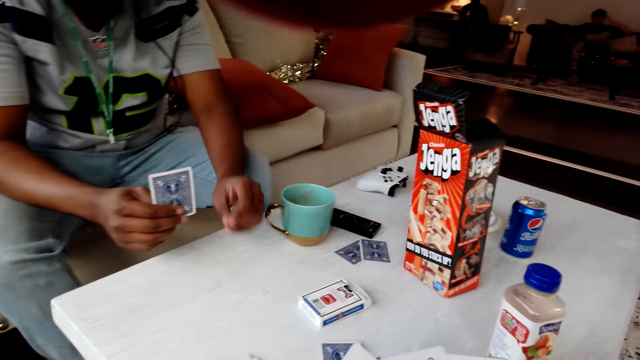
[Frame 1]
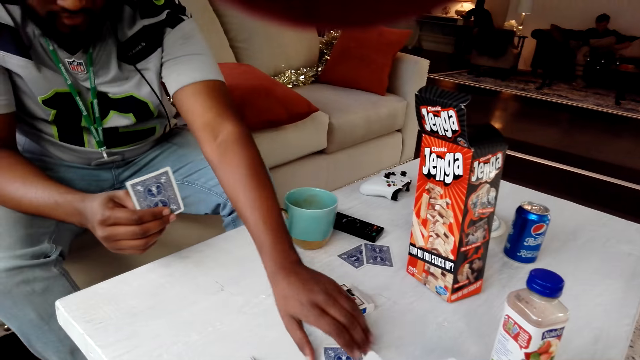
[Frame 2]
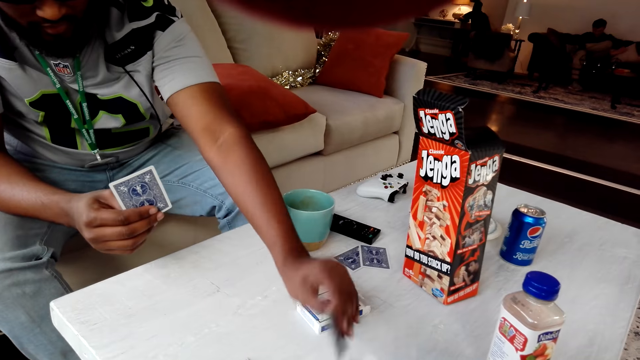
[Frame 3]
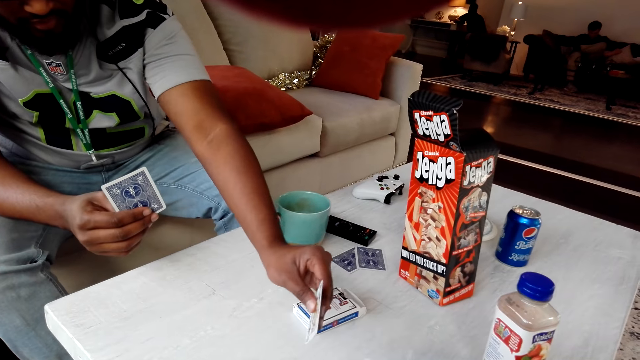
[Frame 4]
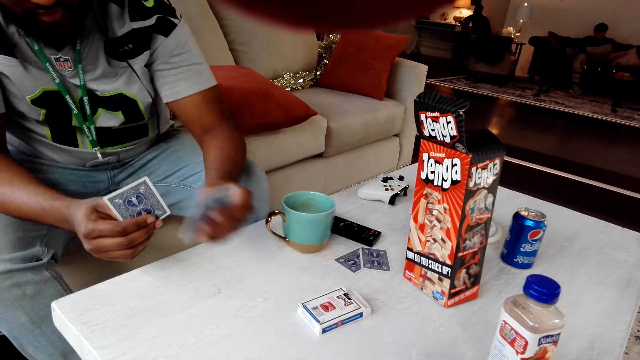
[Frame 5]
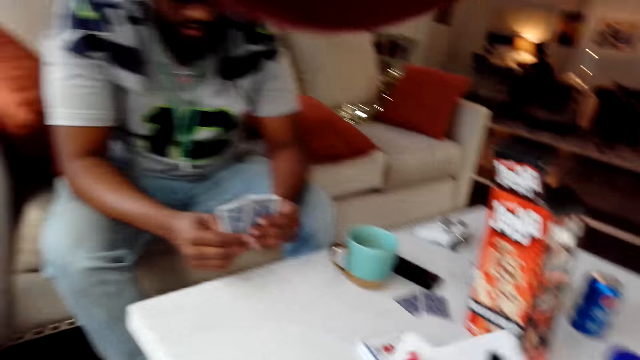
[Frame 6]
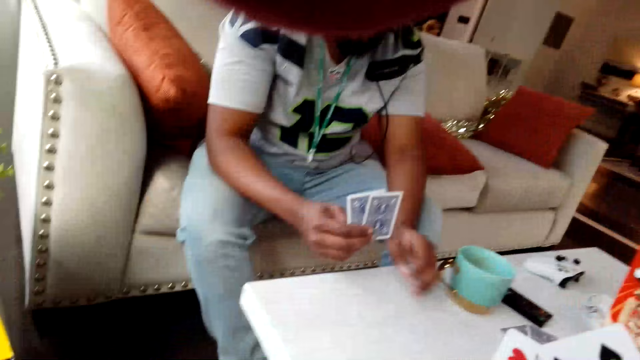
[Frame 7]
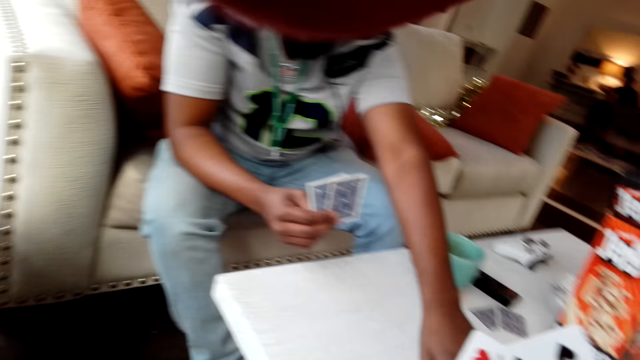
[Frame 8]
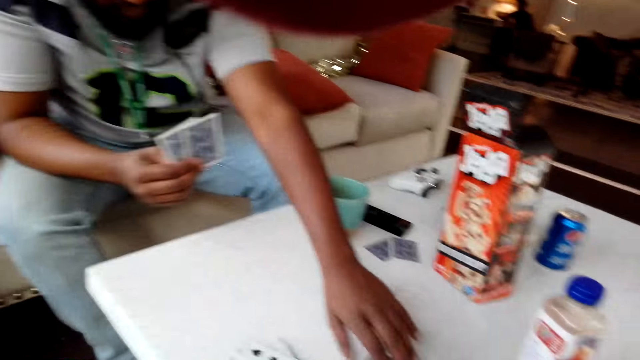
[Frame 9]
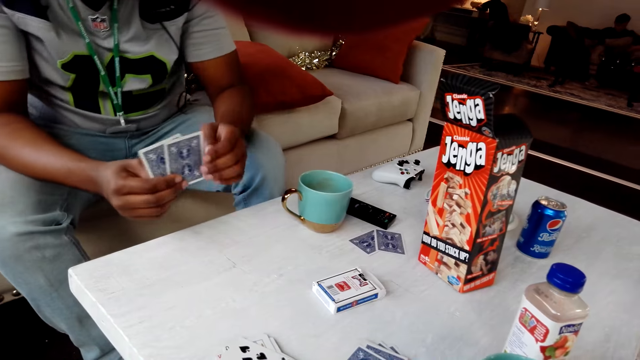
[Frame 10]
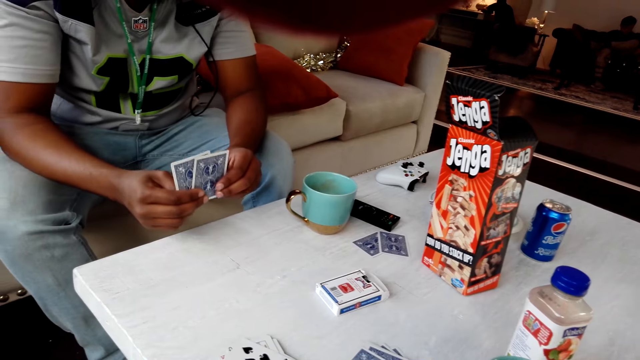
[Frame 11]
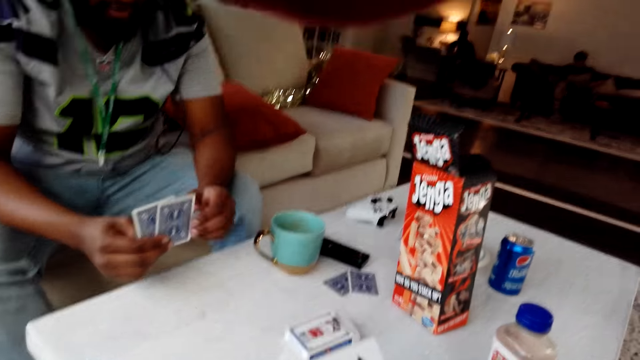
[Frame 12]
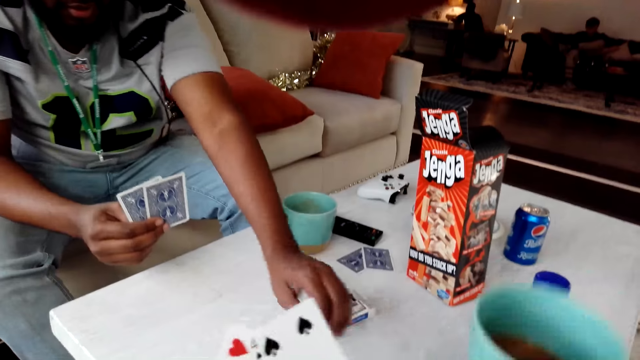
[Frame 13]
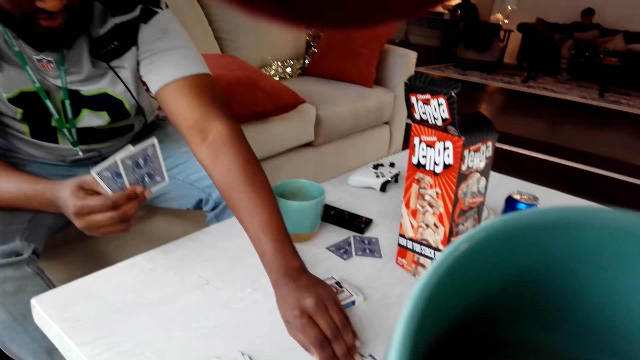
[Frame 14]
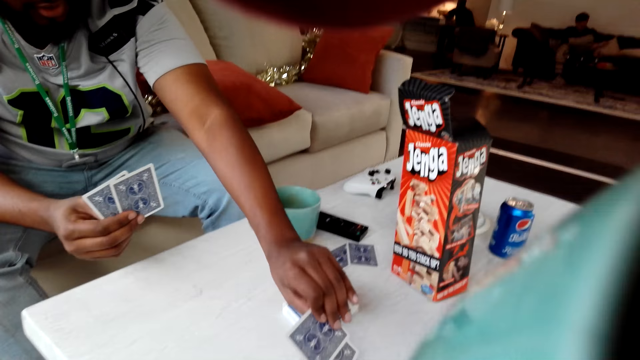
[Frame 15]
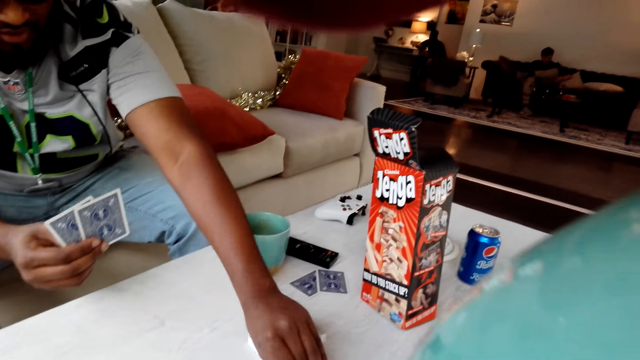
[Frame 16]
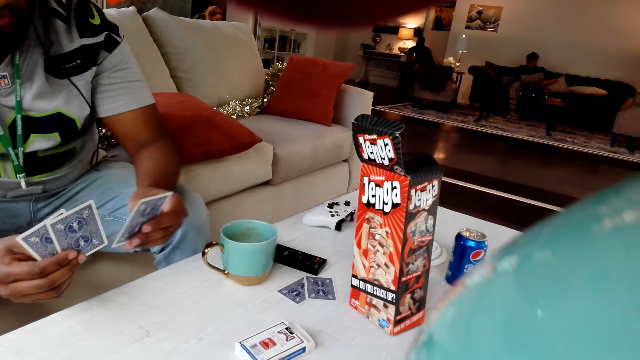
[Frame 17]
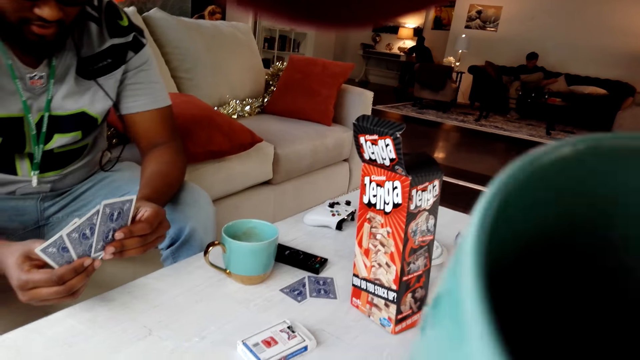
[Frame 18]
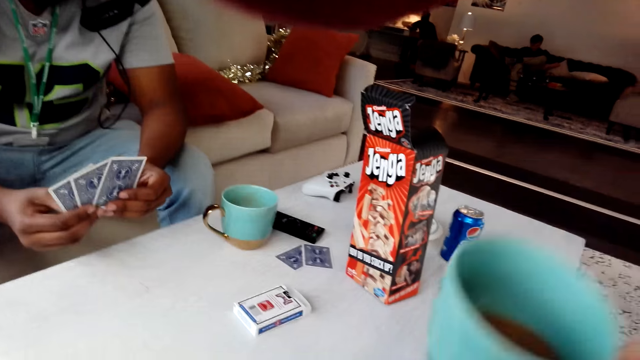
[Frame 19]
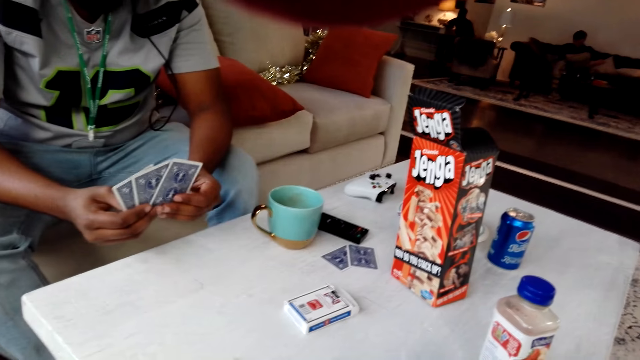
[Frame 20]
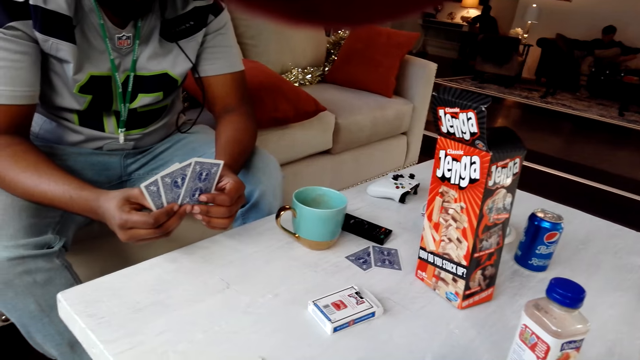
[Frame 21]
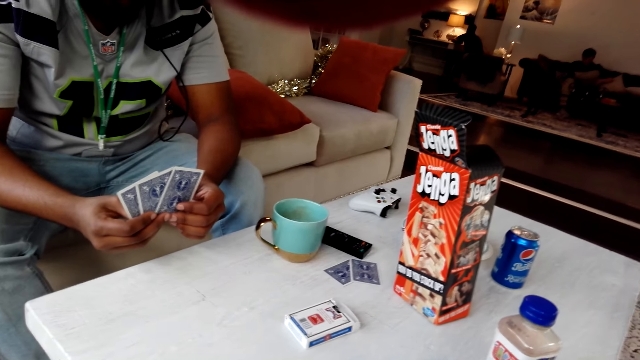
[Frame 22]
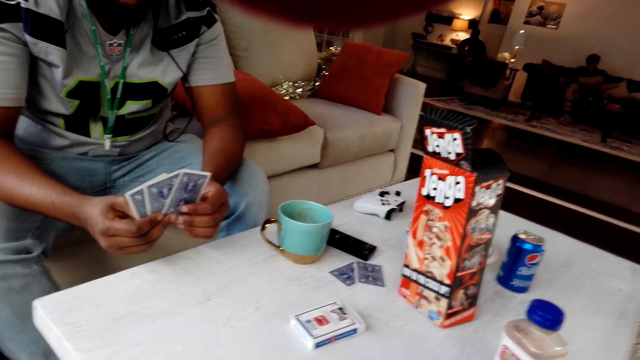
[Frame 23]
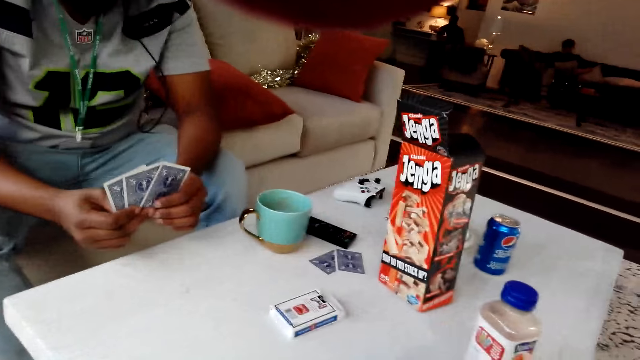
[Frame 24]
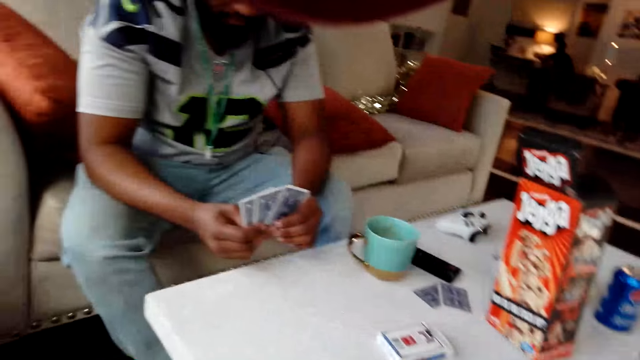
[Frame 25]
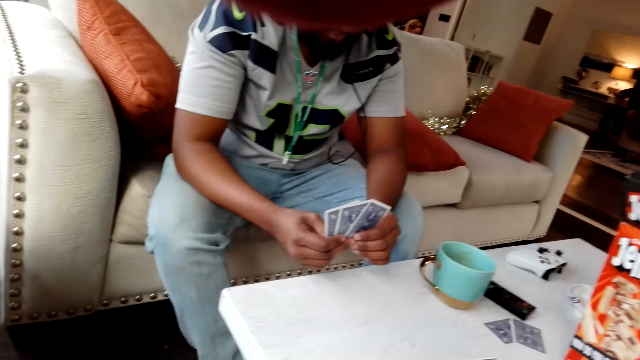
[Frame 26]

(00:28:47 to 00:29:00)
The person picks playing cards from the table. The camera wearer drinks coffee from a cup. The person picks playing cards from the table. The camera wearer drops the cup on the table.

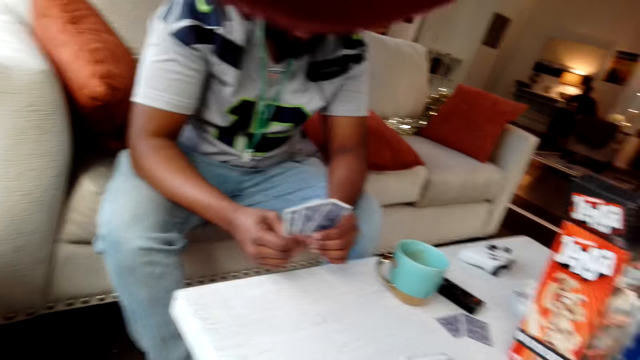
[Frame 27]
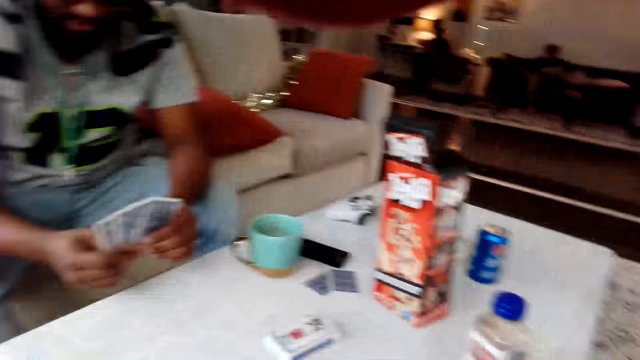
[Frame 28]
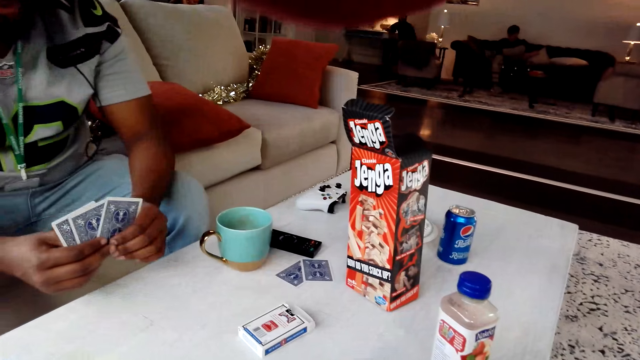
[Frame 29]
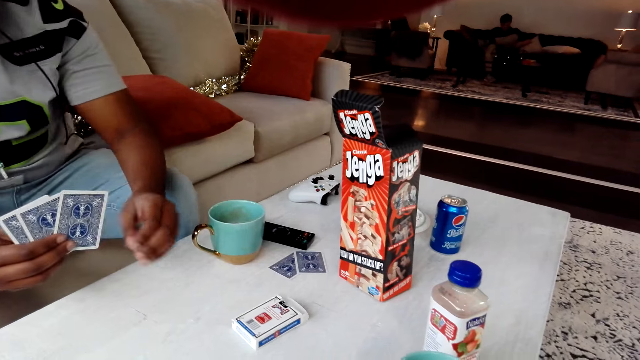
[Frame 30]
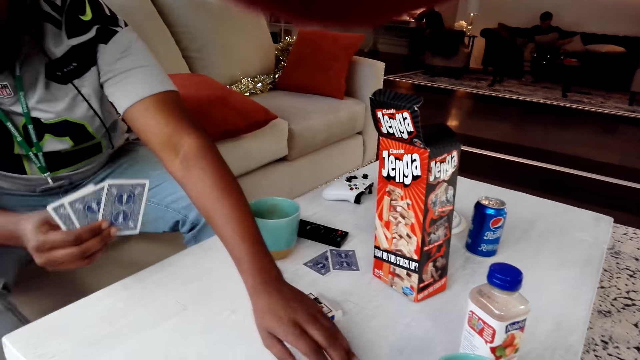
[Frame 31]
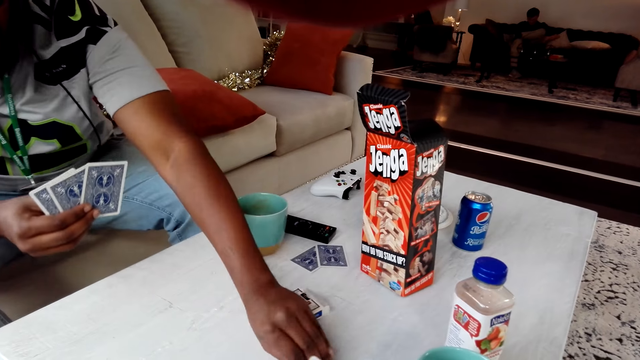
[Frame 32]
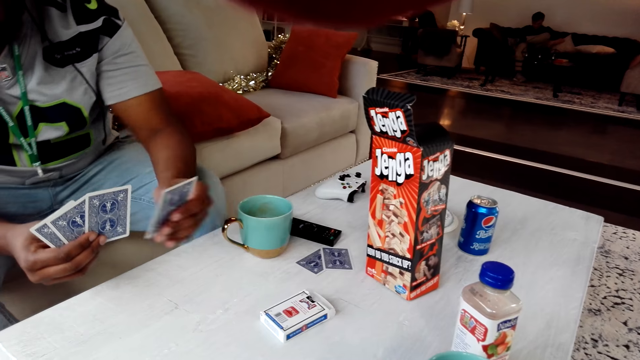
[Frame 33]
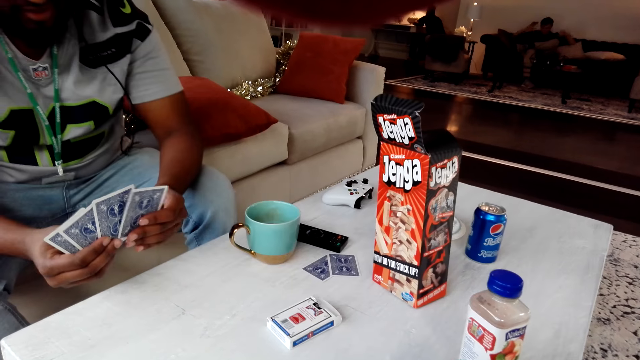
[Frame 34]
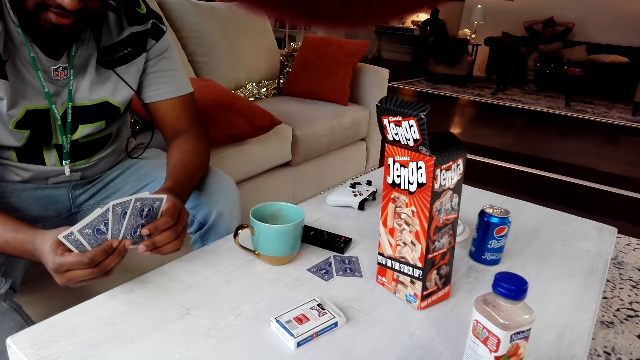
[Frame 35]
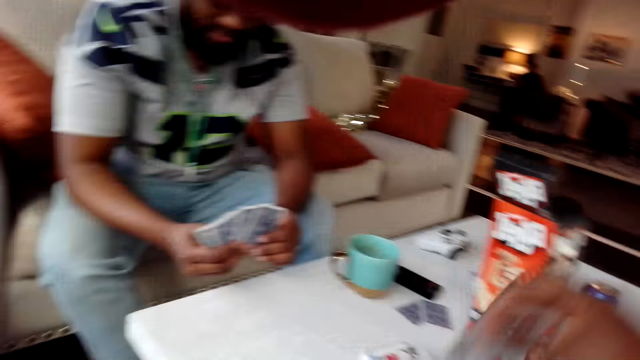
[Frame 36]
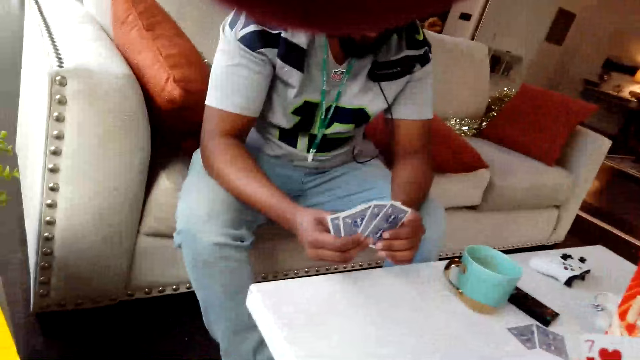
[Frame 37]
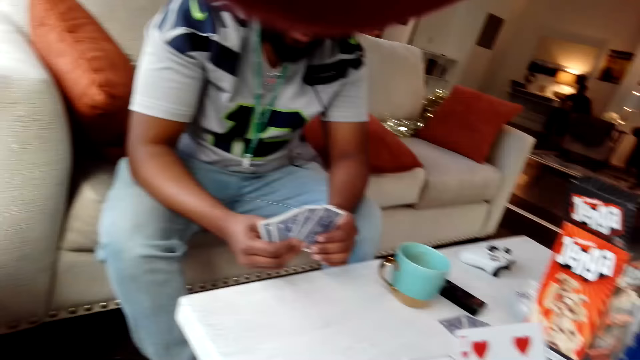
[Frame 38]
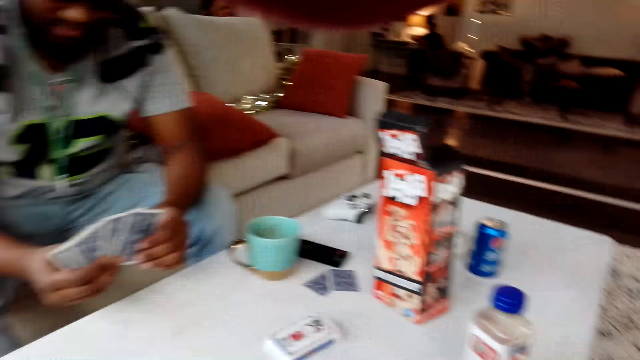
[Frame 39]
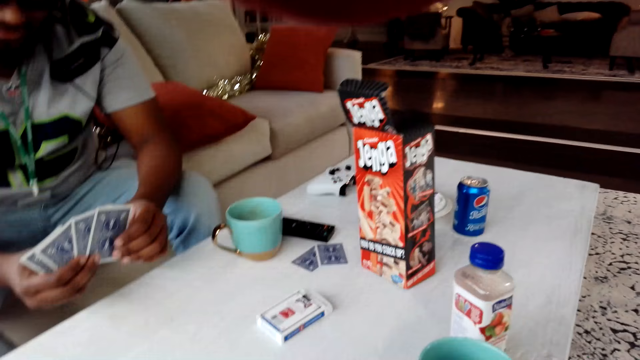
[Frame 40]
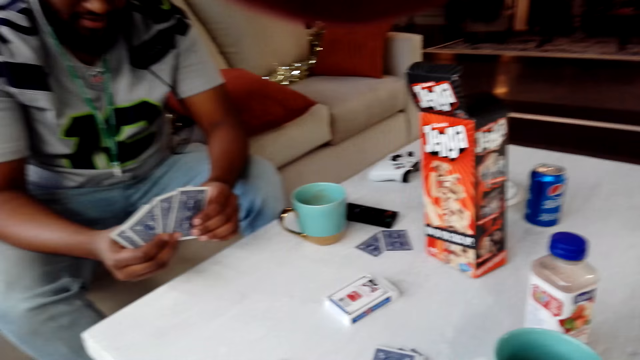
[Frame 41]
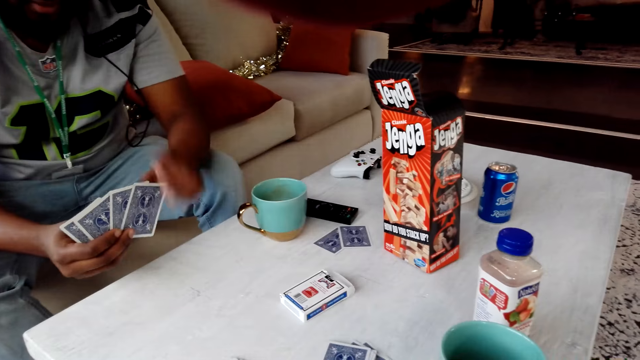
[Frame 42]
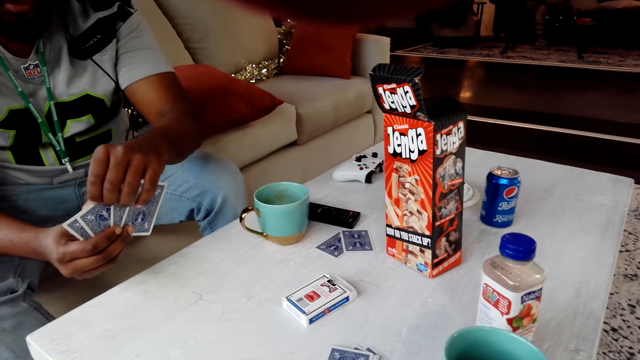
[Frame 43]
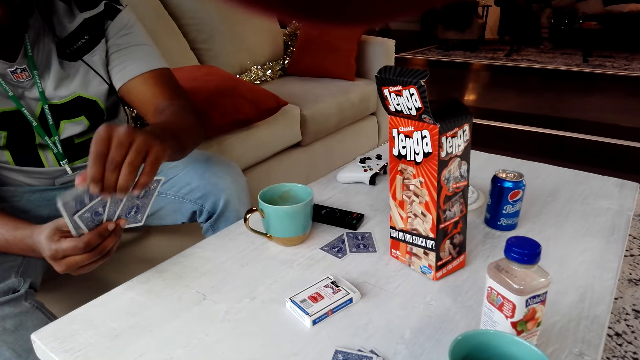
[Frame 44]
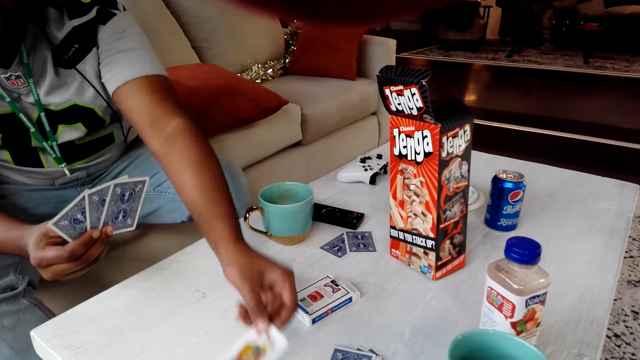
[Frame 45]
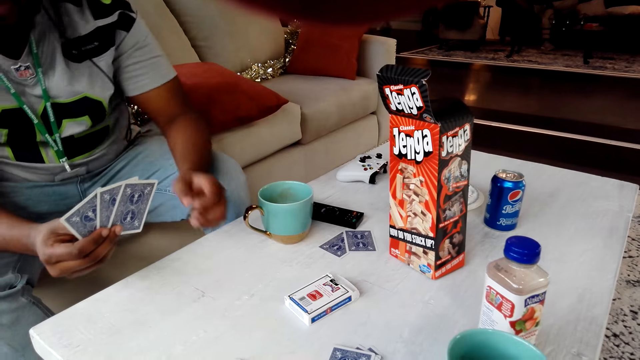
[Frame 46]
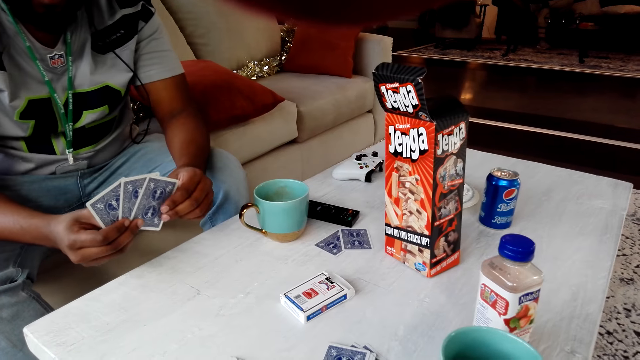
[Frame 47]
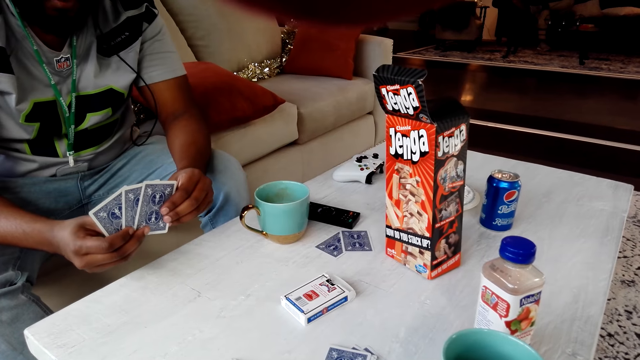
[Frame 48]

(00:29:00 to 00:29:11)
The person picks a card on the table, touches the playing cards and puts a playing card on the table.
